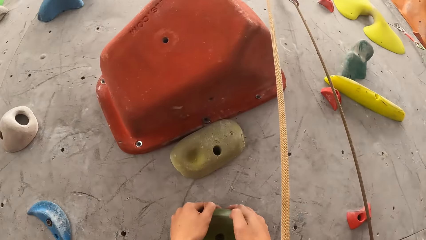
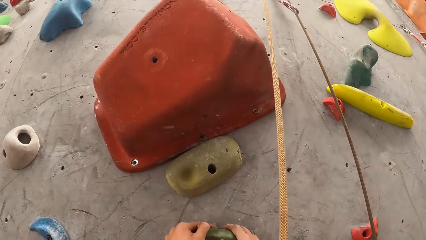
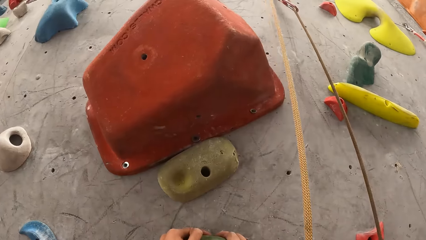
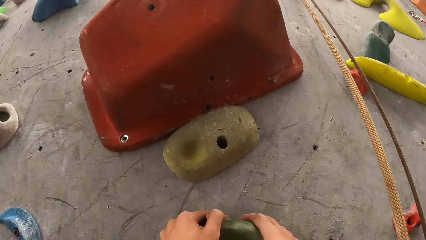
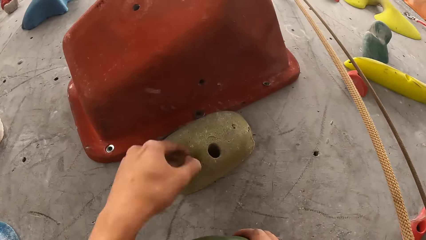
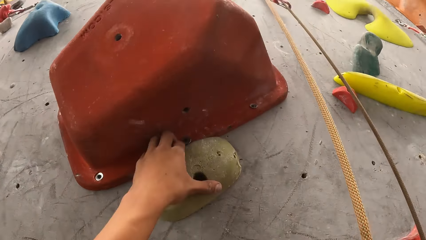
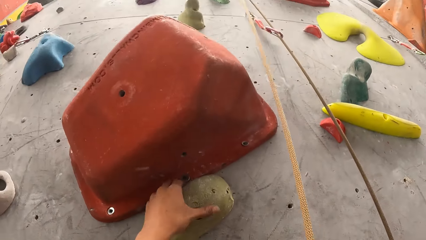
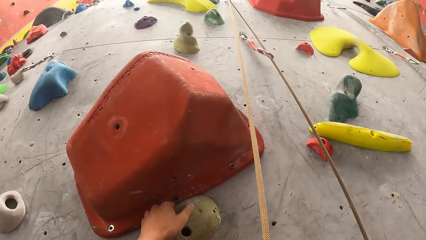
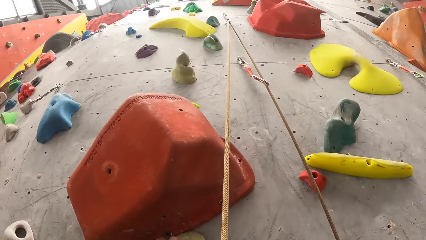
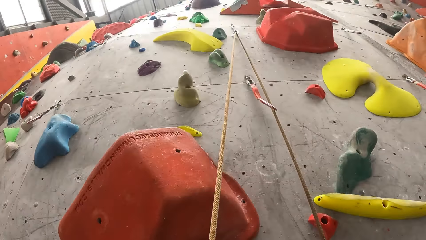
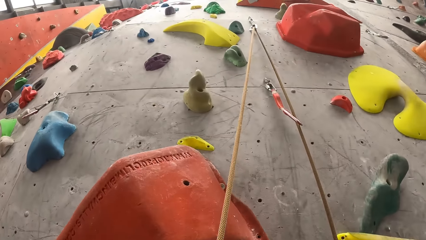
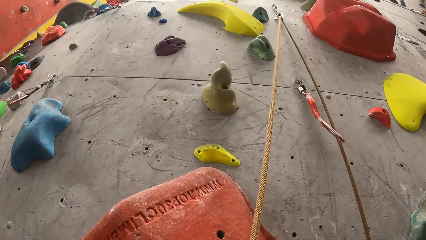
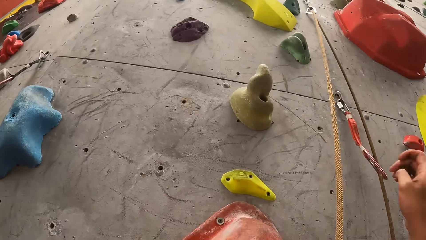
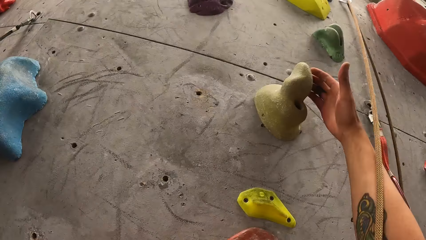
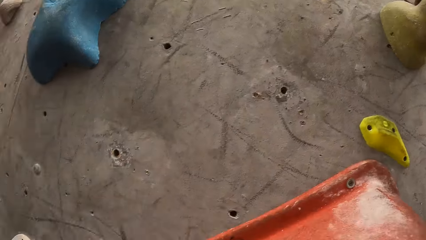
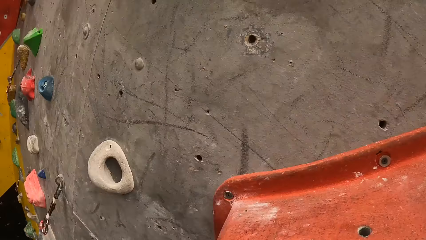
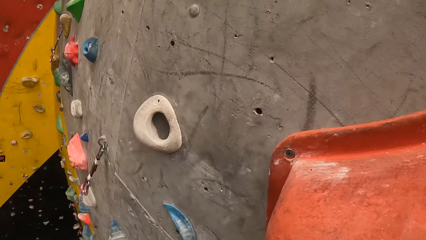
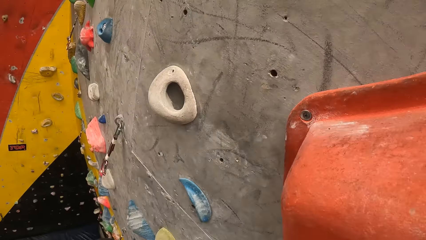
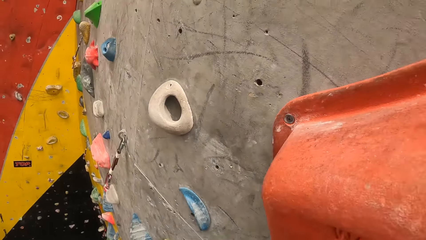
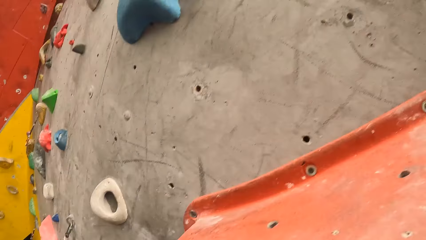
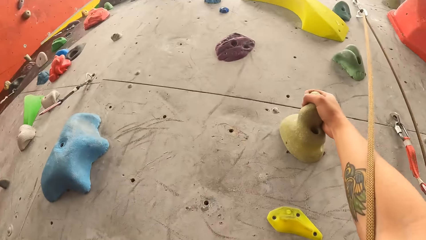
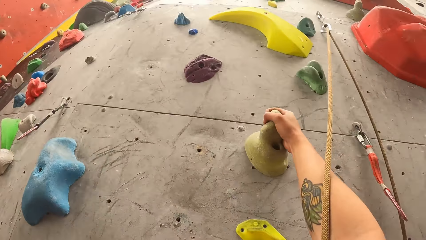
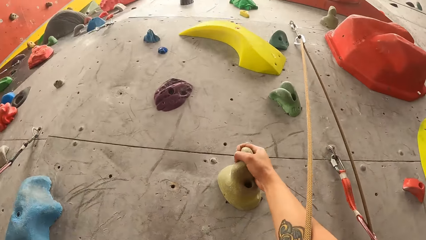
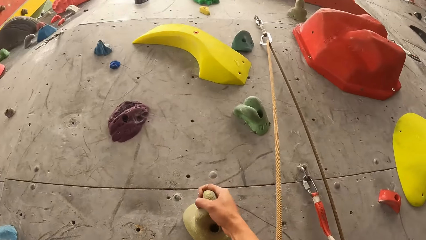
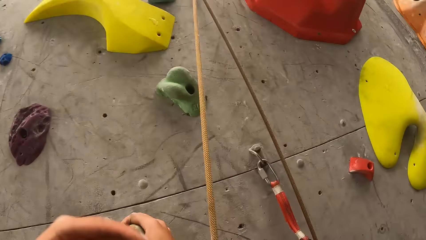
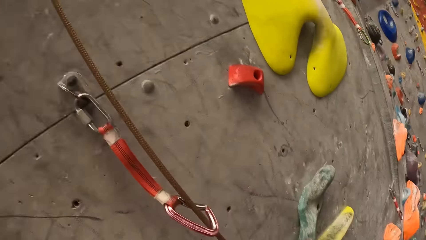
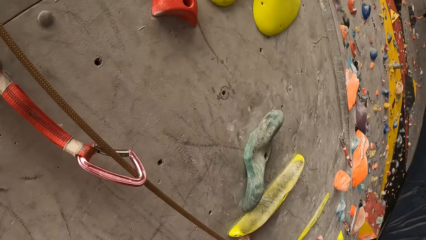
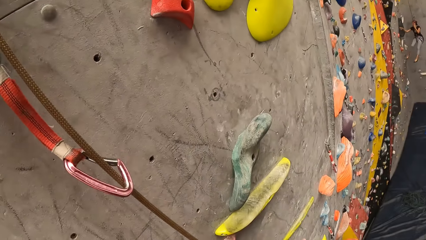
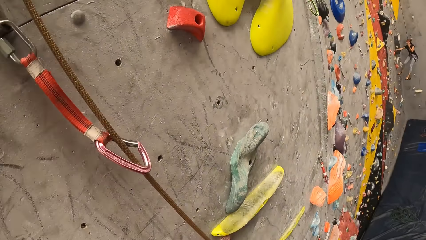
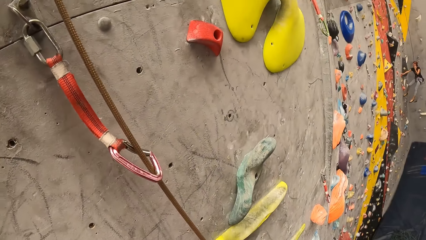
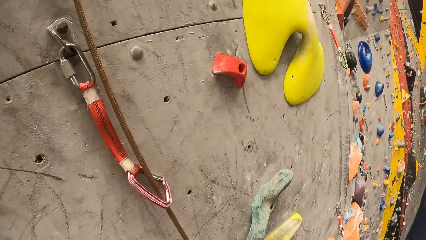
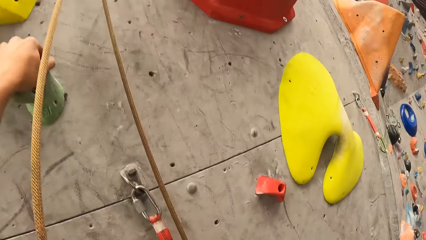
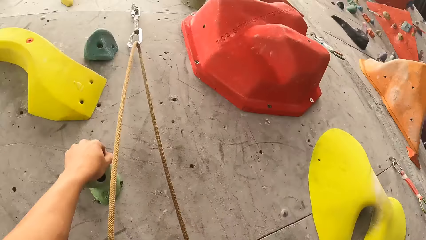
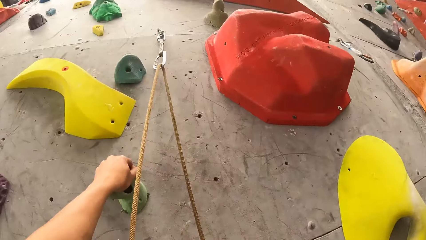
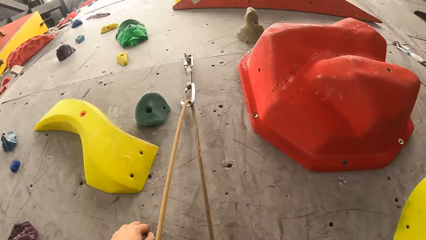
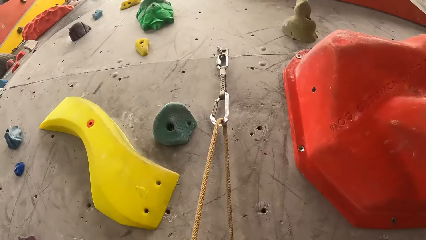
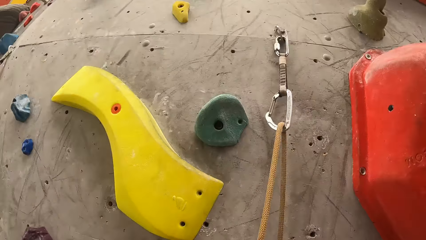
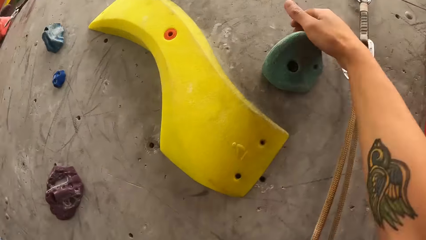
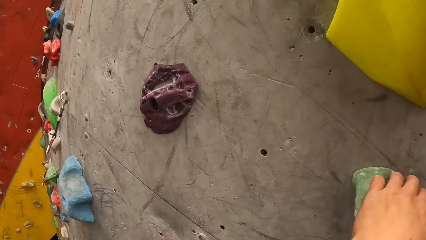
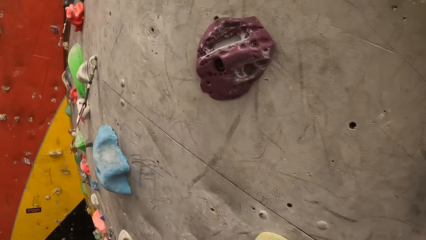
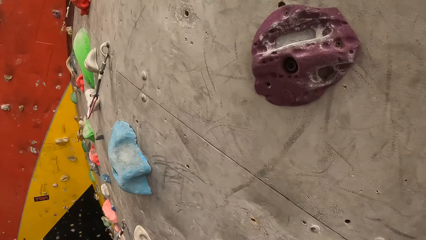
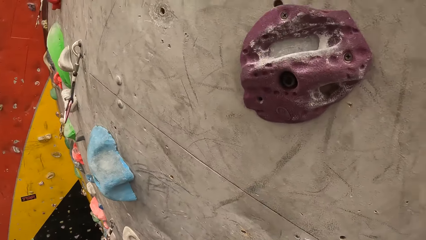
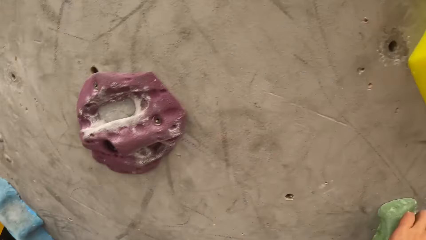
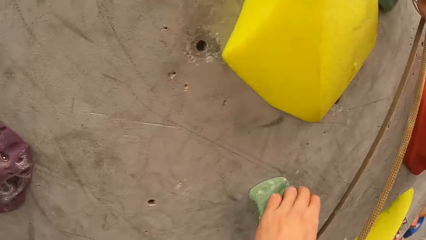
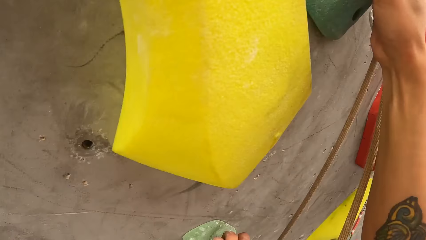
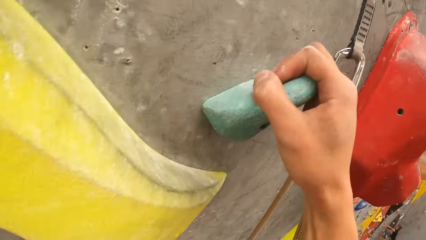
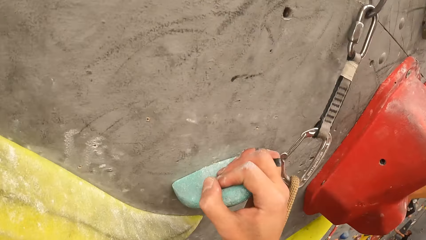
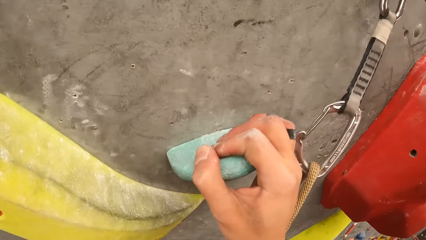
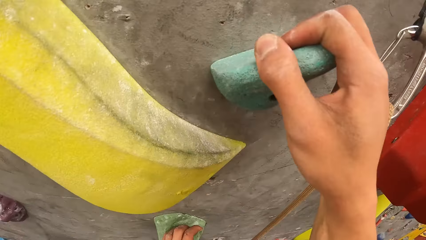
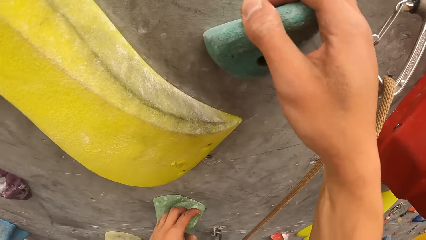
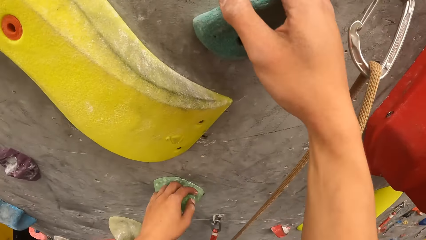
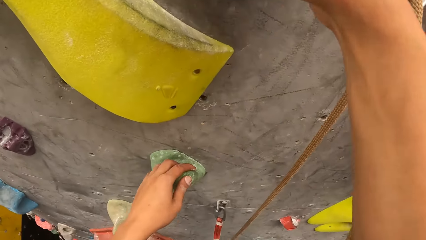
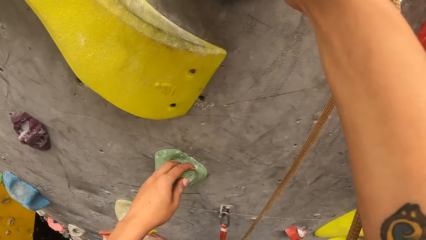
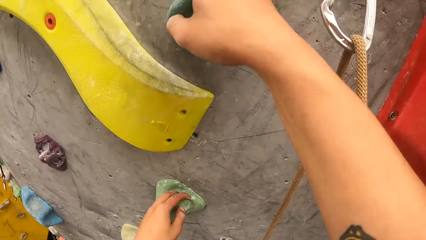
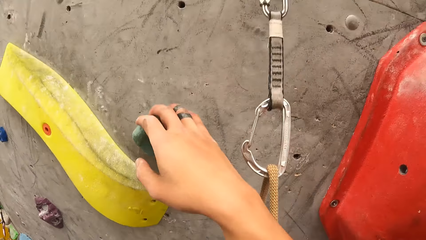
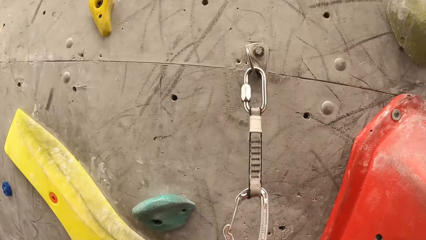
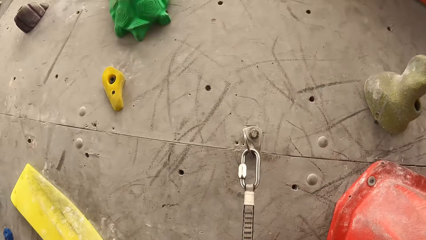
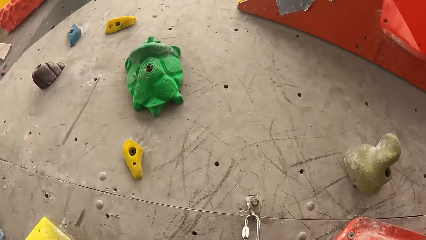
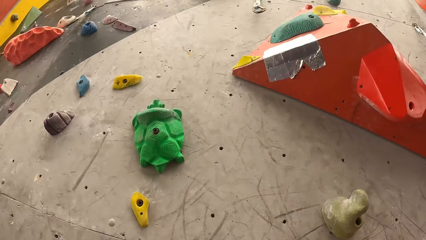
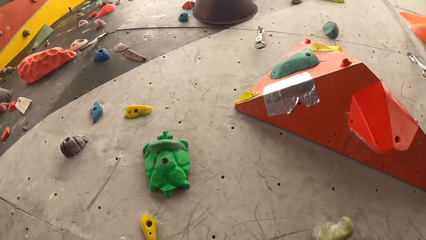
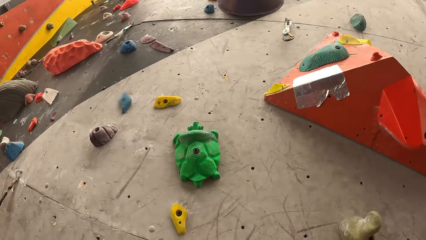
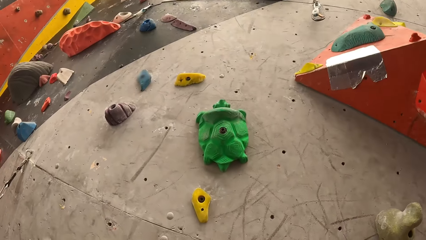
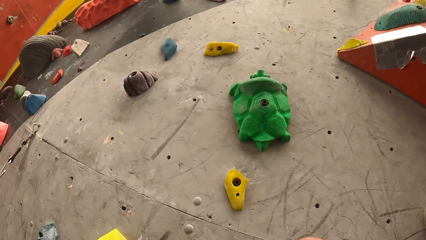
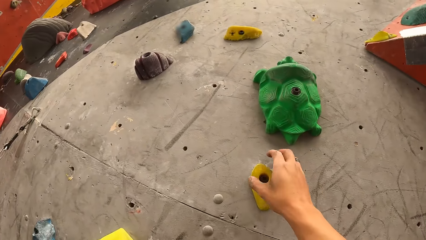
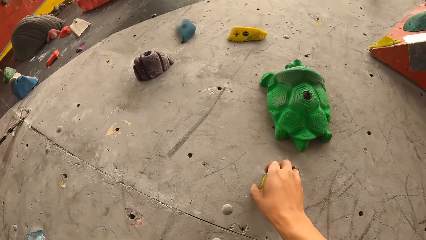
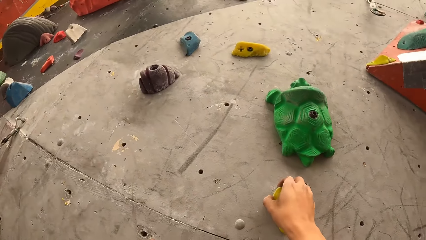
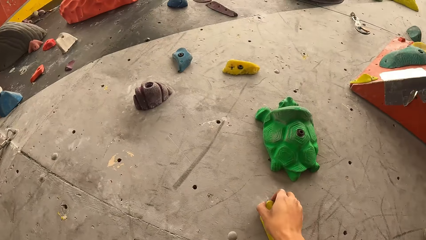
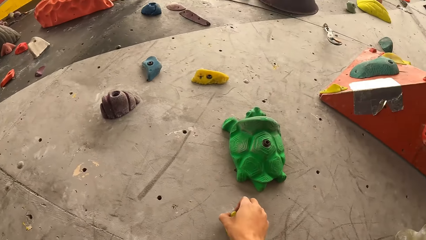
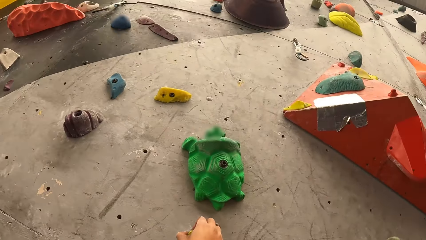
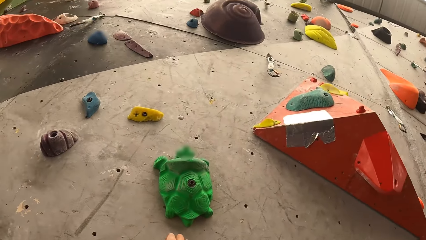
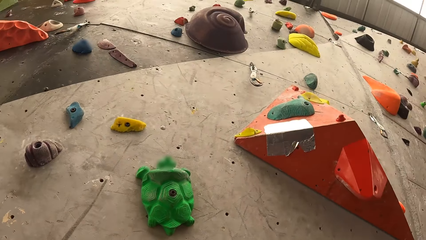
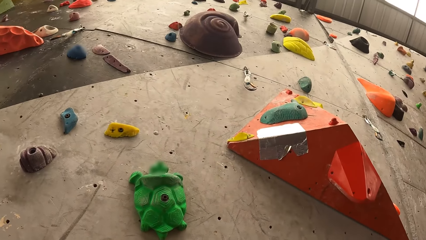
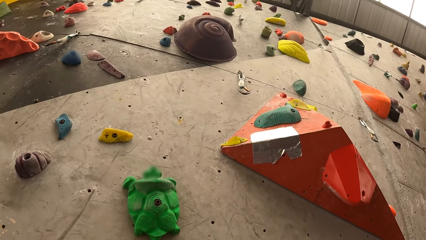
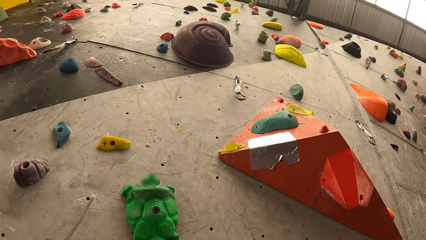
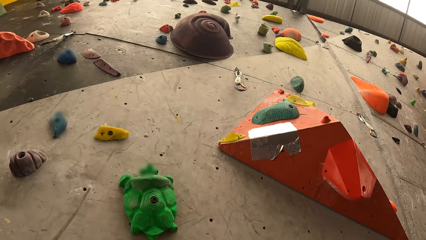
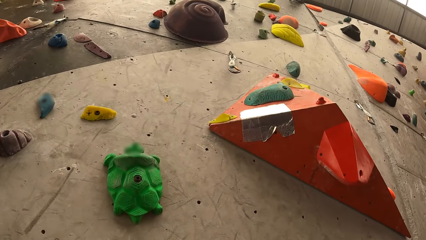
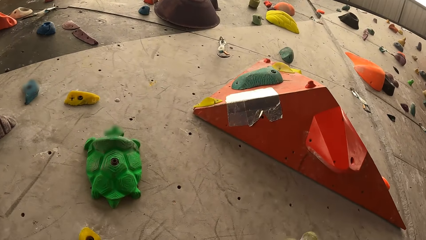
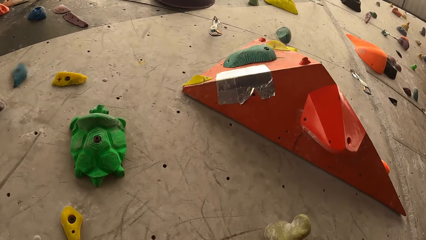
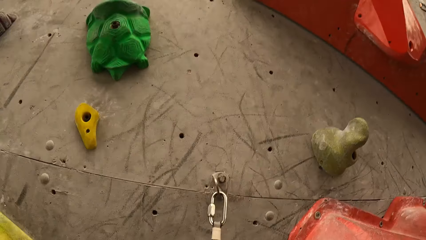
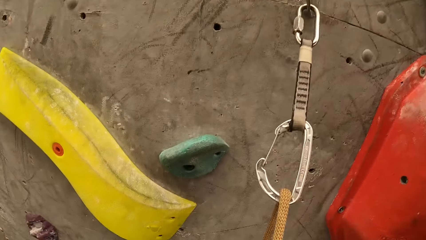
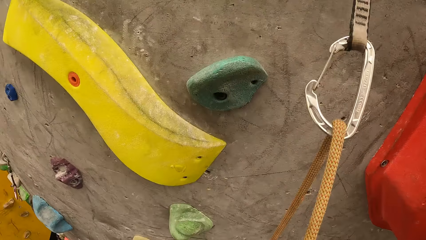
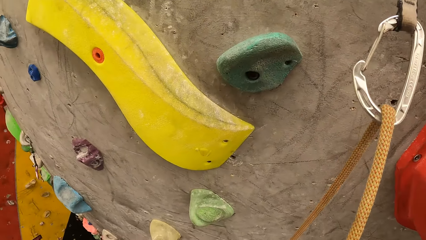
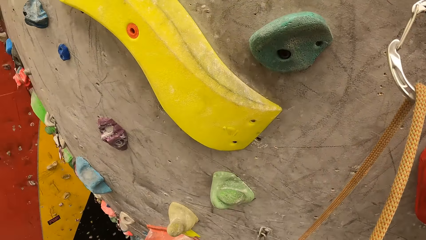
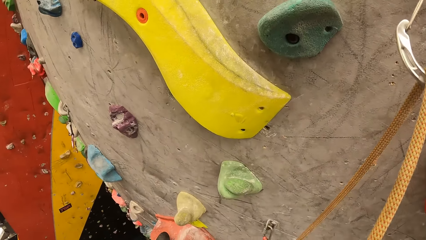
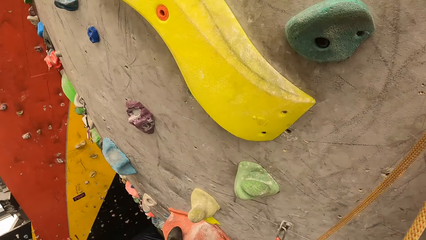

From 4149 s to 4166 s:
The camera wearer climbs bouldering.
